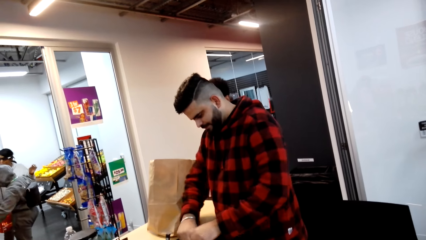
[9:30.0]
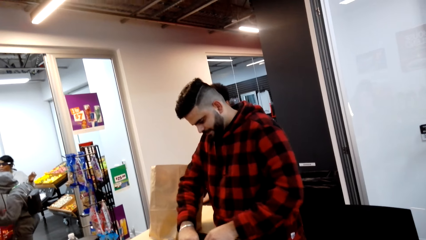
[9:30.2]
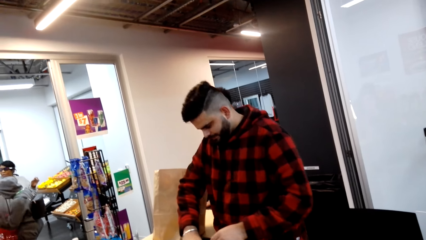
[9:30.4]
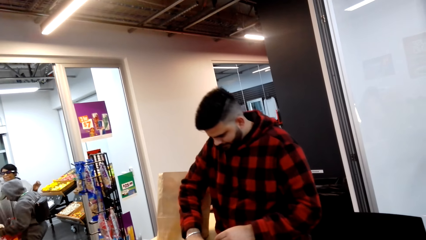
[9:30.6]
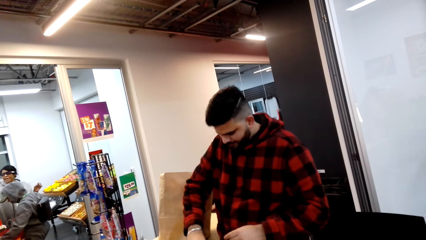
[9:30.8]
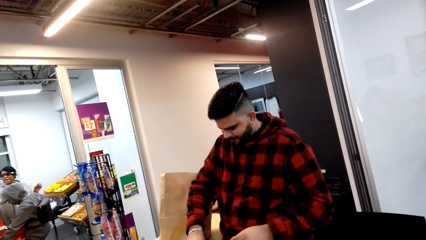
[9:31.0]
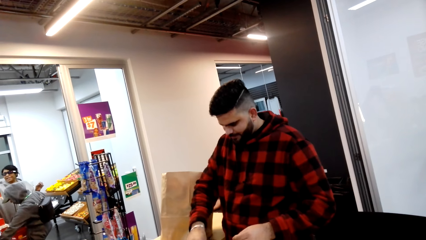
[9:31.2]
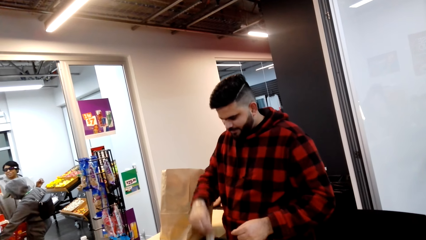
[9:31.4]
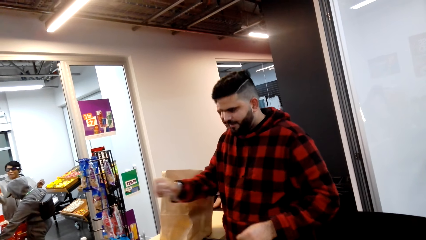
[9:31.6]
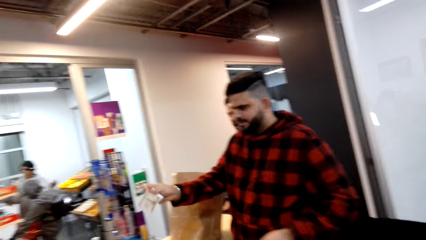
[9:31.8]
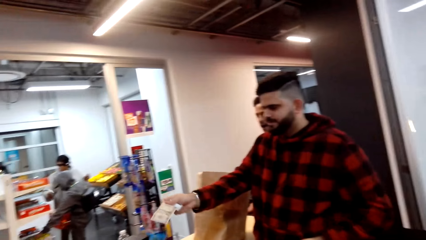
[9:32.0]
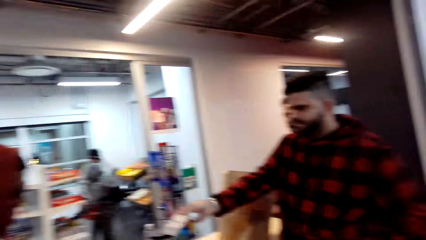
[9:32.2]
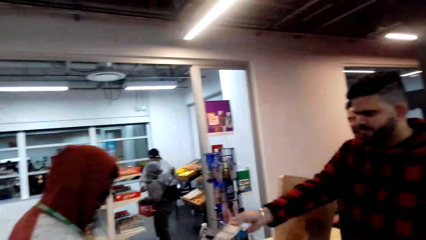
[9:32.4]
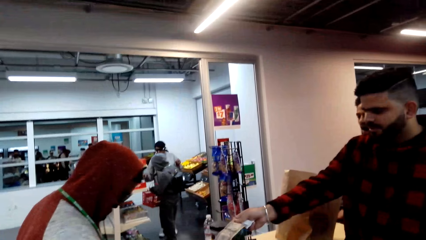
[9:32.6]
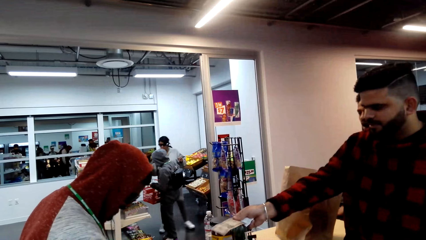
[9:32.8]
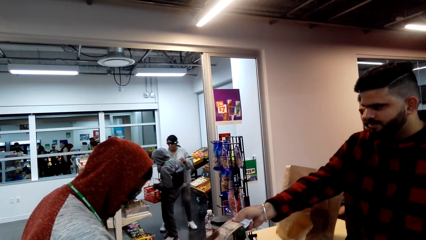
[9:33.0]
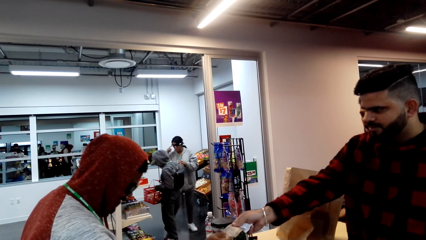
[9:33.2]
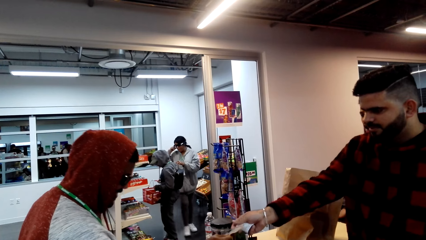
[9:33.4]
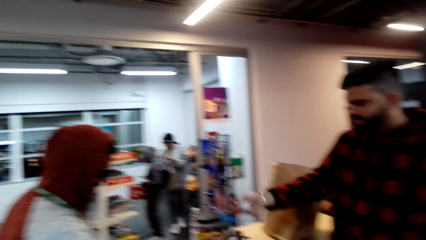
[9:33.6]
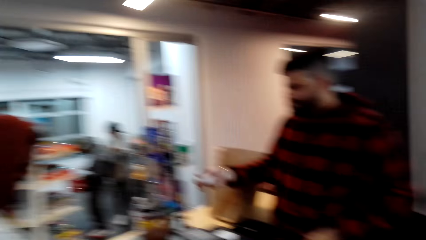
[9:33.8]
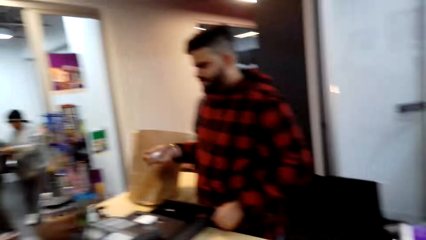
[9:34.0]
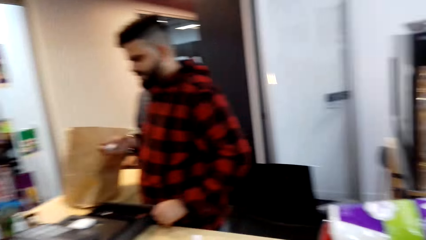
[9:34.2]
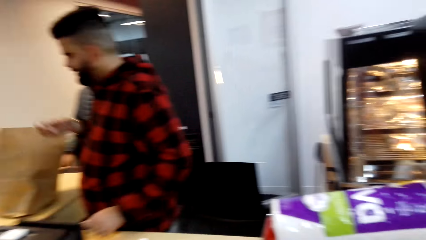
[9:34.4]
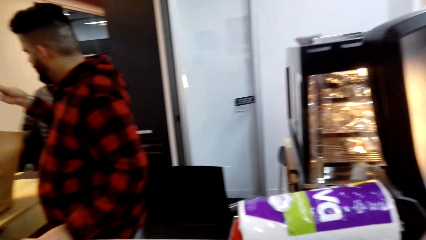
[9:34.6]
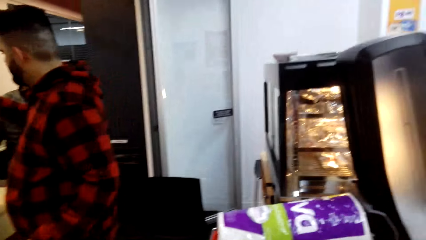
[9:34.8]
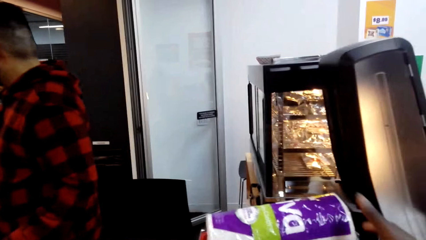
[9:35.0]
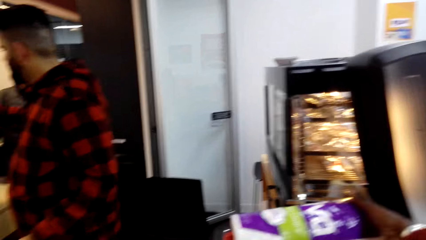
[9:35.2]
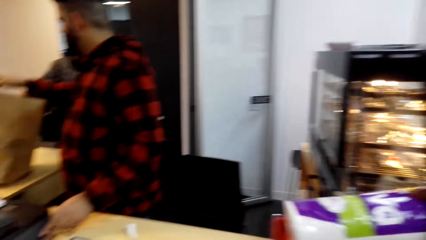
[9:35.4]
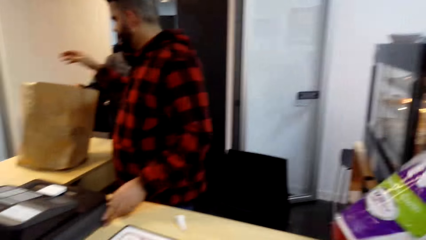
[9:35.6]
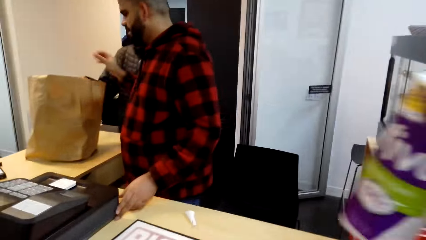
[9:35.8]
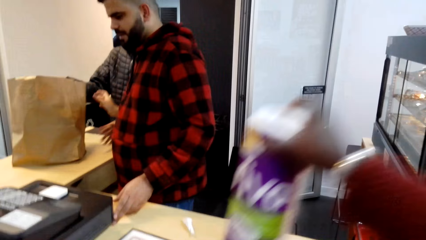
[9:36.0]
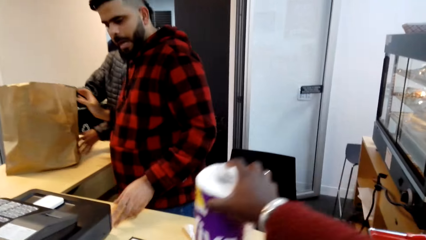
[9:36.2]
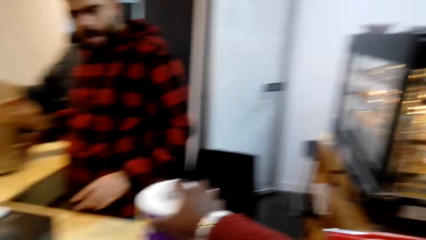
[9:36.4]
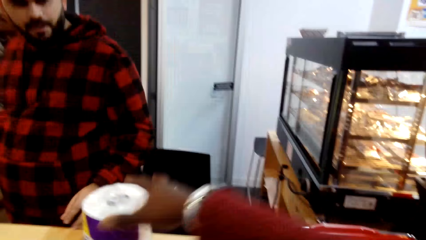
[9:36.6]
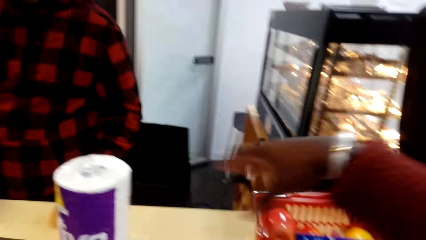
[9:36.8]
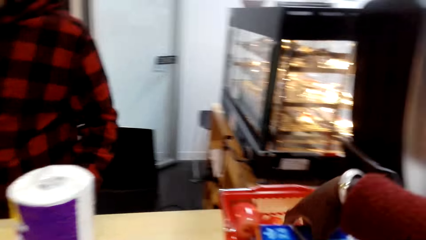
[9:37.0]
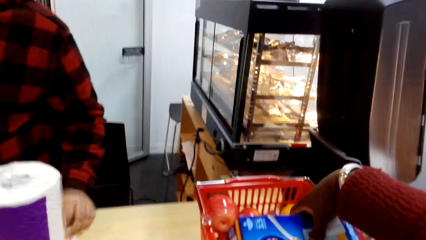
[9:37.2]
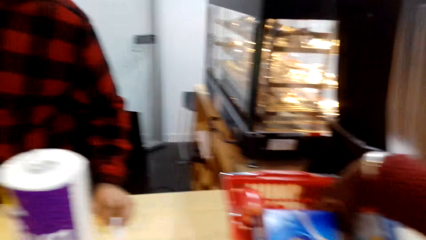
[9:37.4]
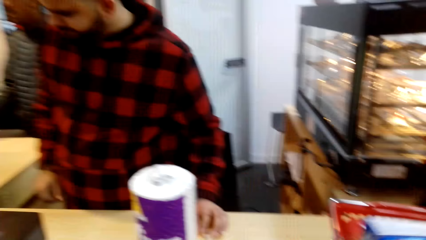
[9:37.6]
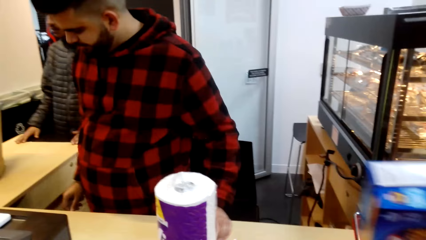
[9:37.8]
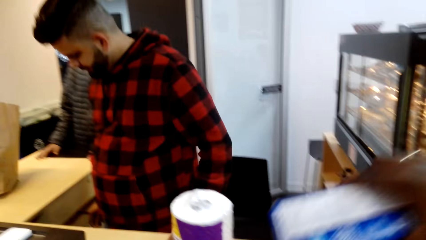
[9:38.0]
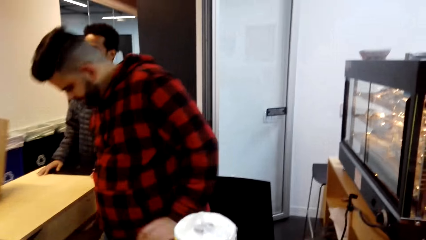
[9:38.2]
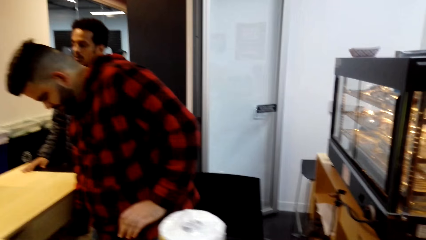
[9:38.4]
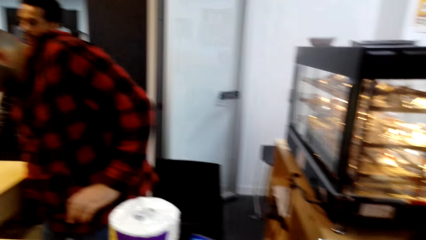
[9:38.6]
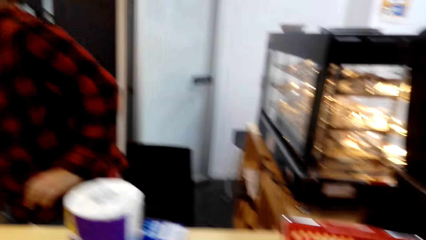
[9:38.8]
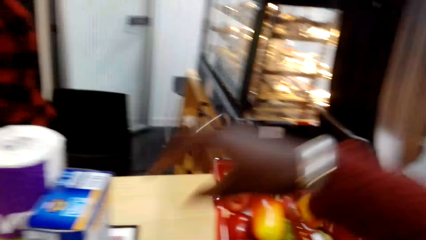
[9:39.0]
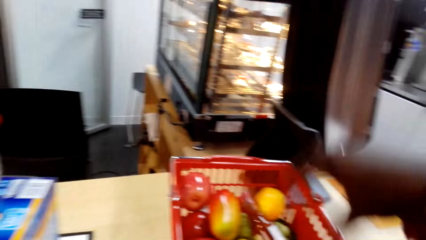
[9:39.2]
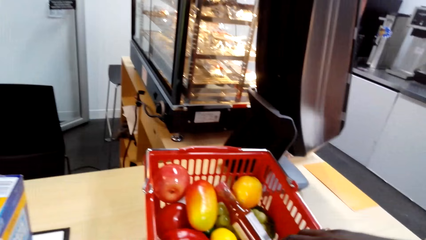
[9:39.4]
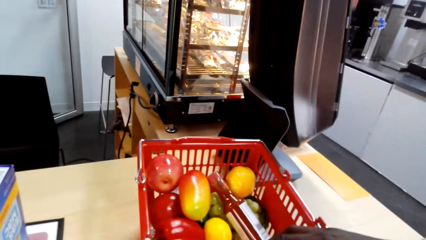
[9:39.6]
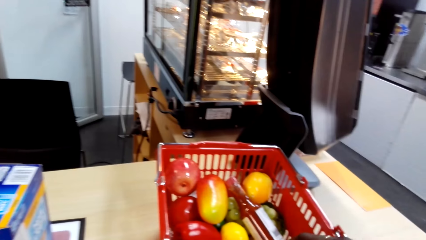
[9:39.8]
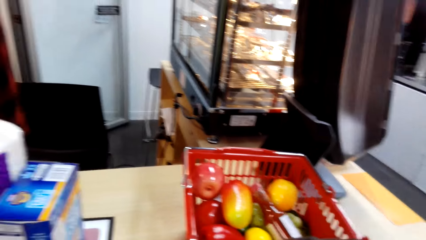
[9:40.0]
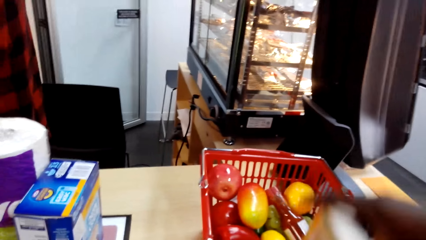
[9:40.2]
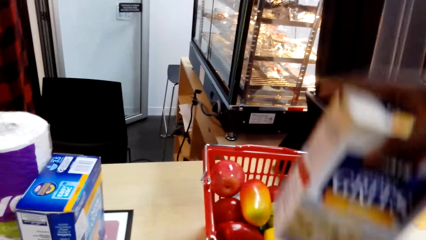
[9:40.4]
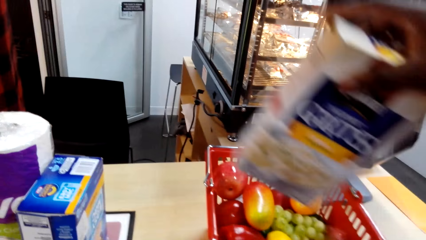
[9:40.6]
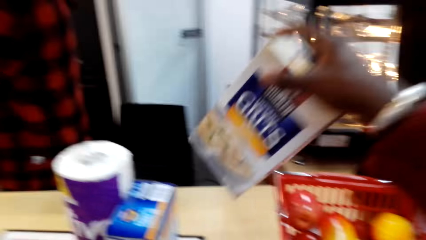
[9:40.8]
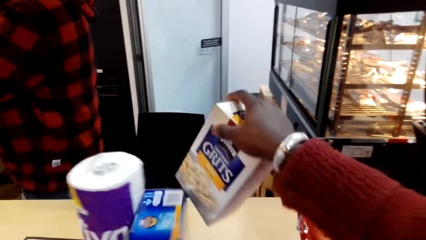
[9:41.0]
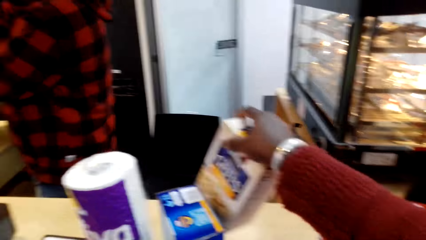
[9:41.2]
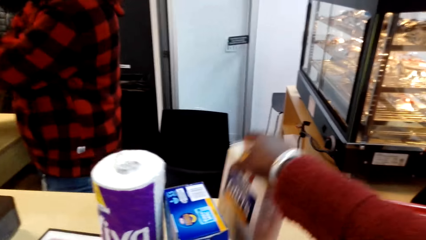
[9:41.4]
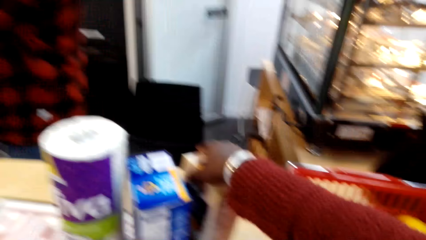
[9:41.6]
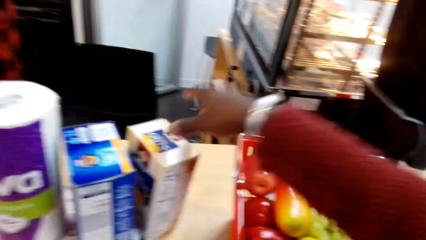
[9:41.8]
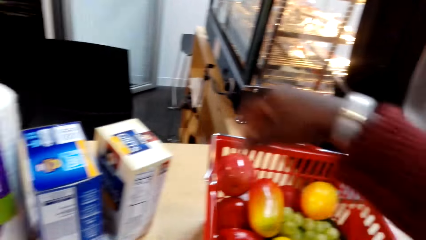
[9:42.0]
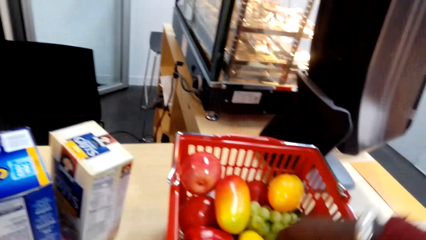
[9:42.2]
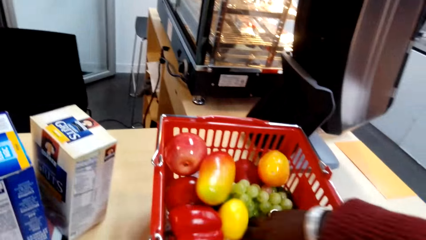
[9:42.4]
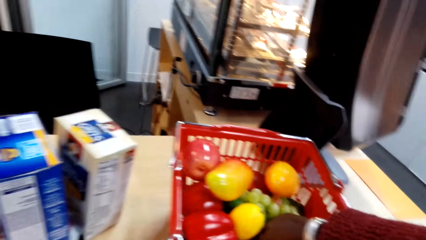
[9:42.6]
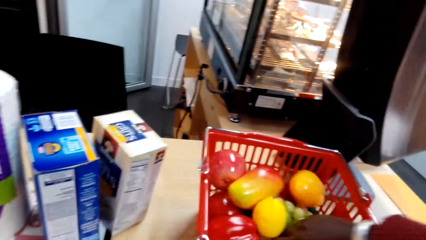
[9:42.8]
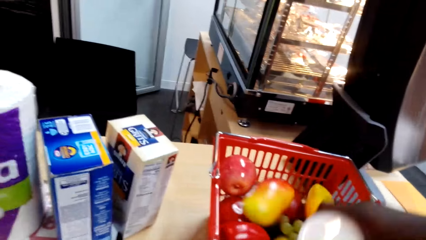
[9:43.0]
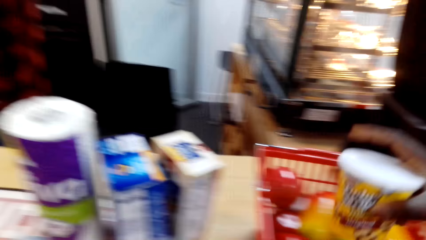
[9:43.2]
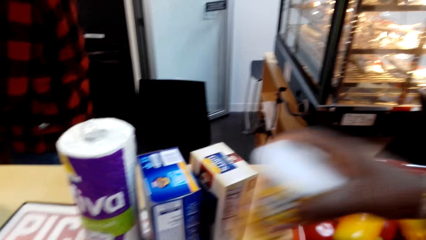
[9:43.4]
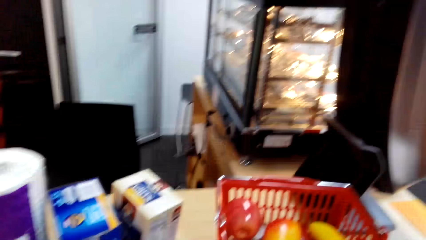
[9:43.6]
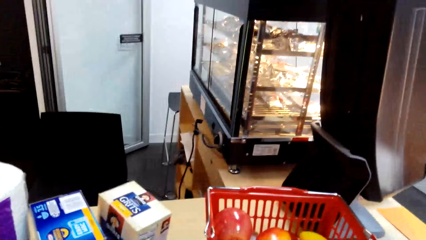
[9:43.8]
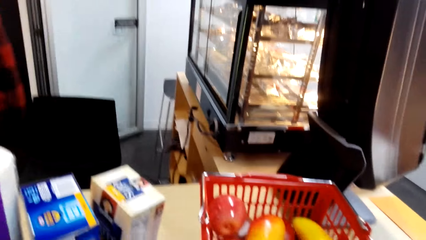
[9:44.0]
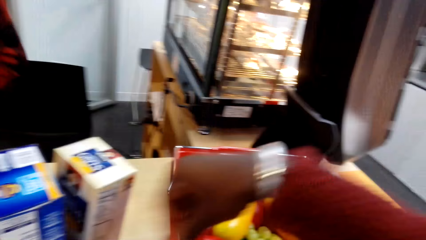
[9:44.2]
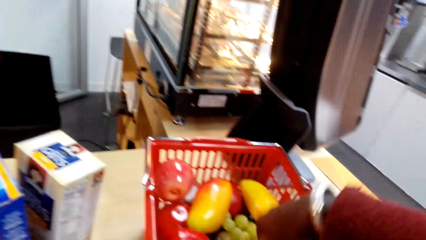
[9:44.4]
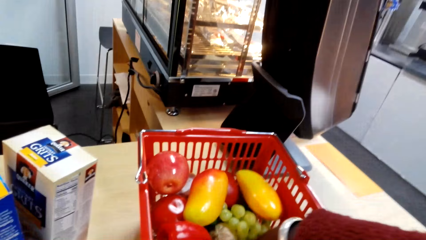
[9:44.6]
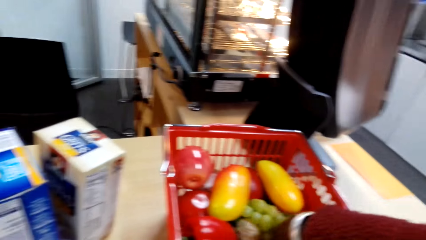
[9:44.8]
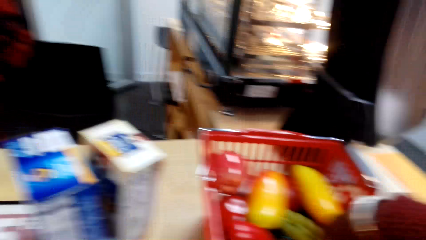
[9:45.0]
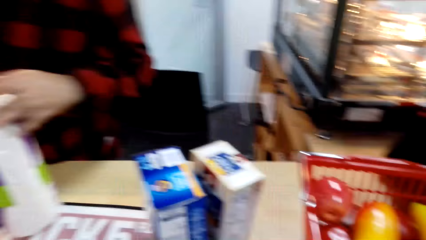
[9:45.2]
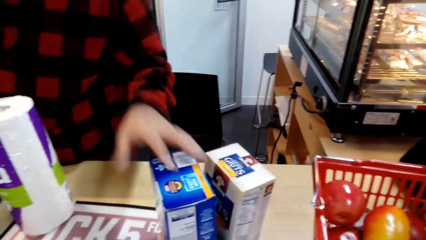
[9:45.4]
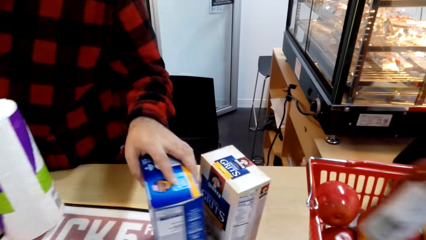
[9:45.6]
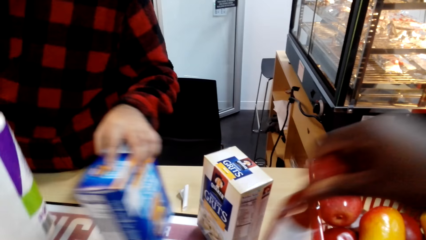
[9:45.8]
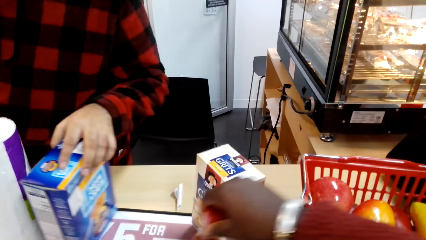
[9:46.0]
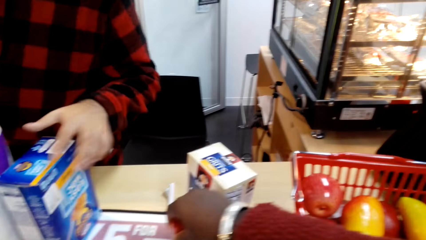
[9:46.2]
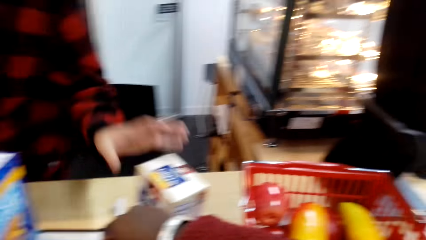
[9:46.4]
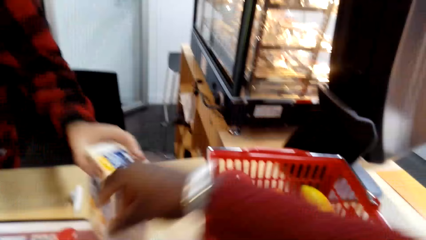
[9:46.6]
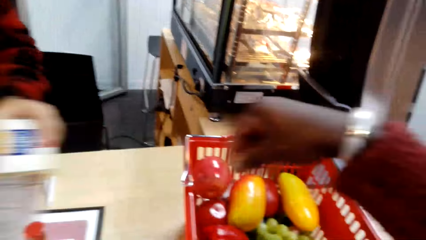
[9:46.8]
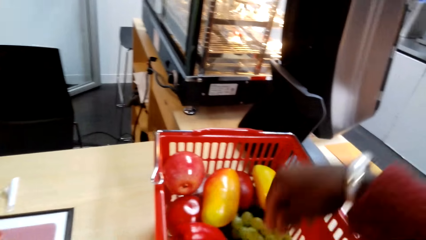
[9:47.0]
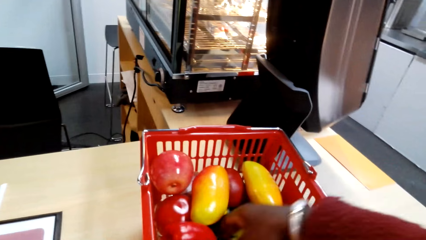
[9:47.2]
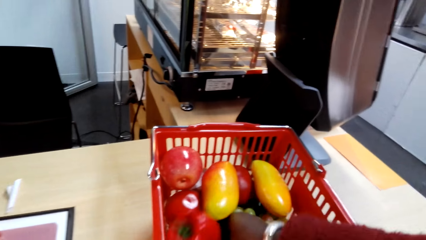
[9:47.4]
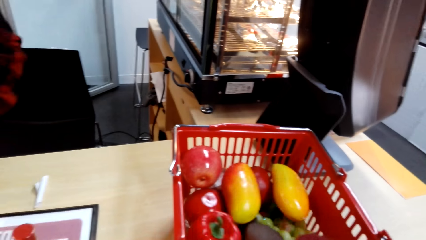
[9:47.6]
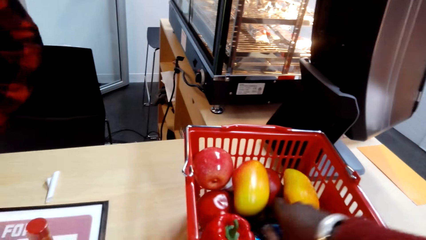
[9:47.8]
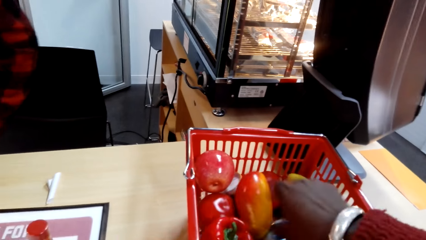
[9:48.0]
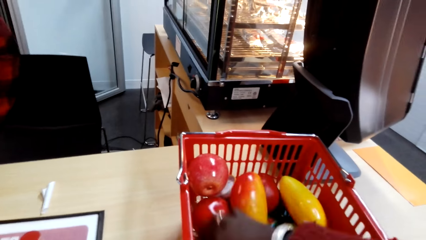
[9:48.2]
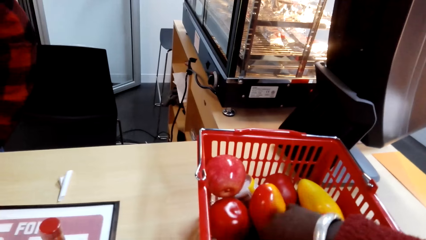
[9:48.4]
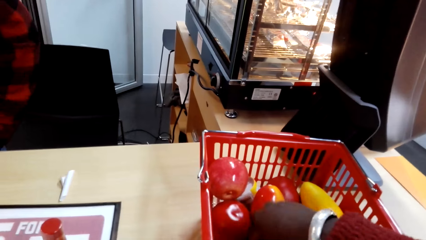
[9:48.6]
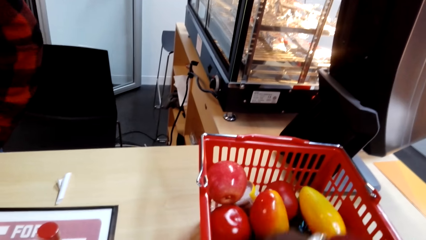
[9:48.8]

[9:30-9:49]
The camera wearer looks around. A man pulls money and gives the money to a person. The camera wearer looks around. They pick a tissue cloth. They place the tissue or vivo on the table. They pull back the right hand. They pick a box of something. They place the box or mac on the table. They look around. They look inside the bucket. They pull a box of something. They place the box of something or grits on the table. They pull back the right hand. They pick a tin of something. They place the tin on the table. They look around. They pick something. They place the sauce on the table. The man picks something. The camera wearer pulls back the right hand. They touch the staffs on the bucket.
